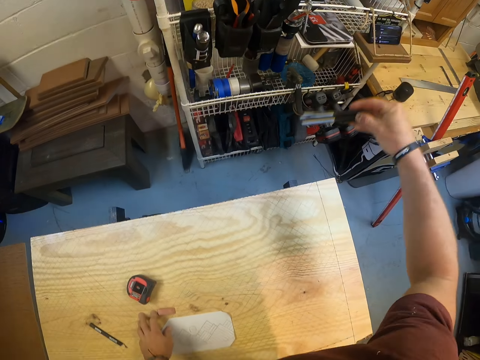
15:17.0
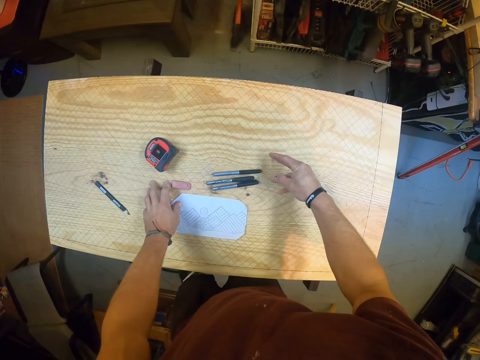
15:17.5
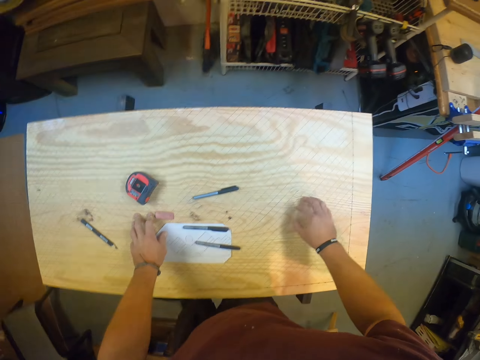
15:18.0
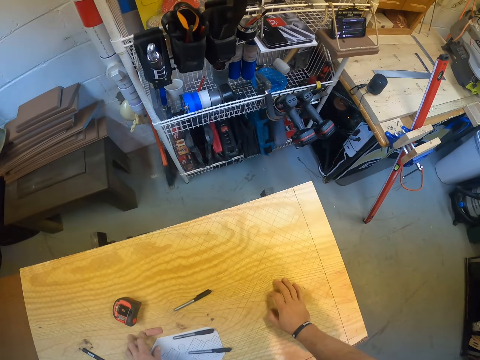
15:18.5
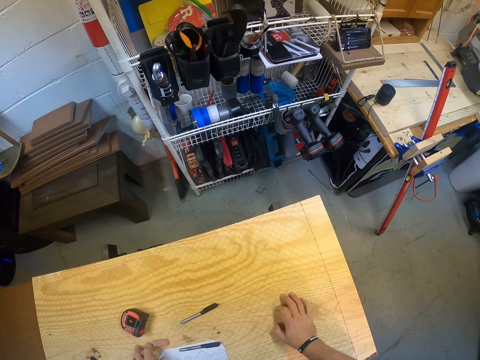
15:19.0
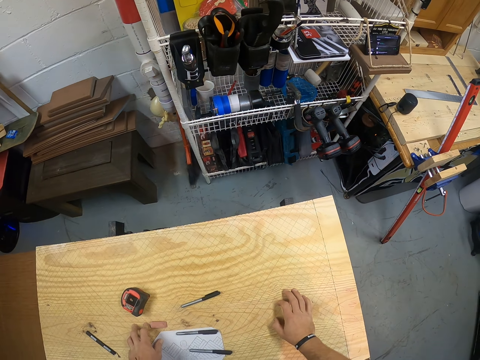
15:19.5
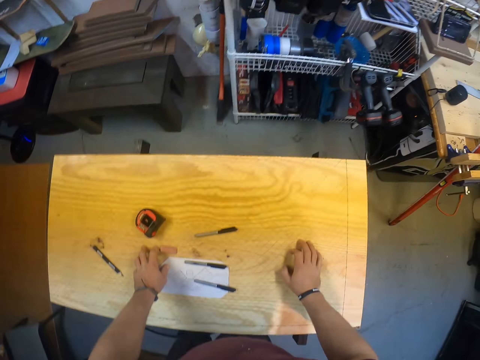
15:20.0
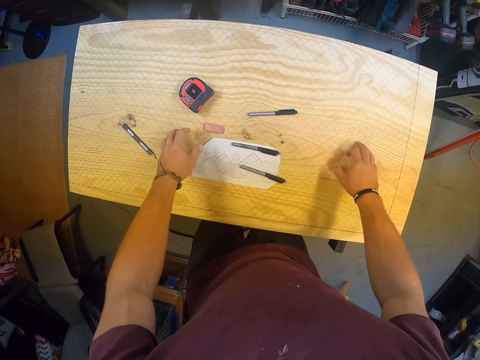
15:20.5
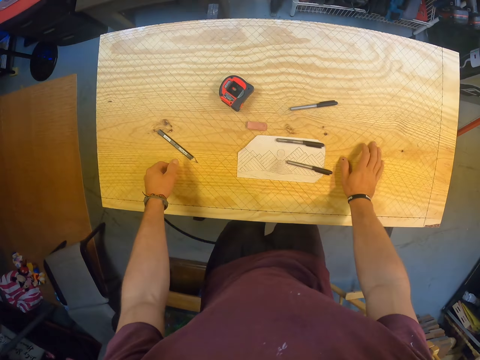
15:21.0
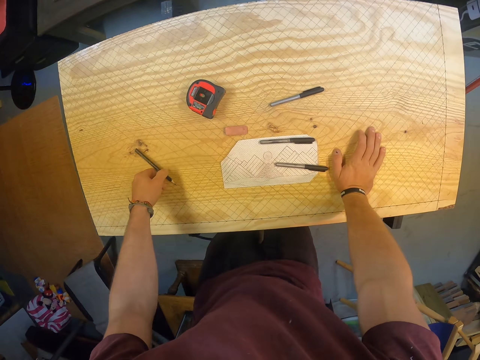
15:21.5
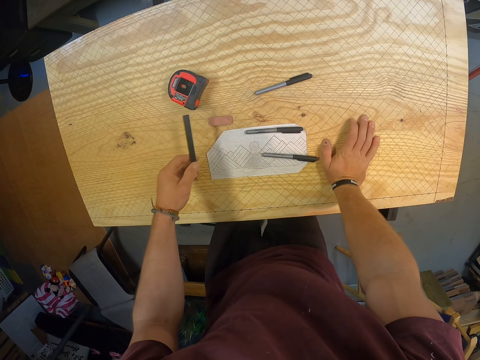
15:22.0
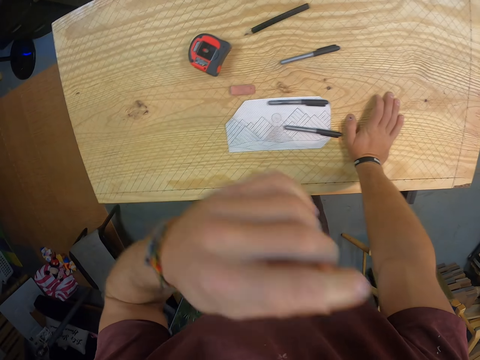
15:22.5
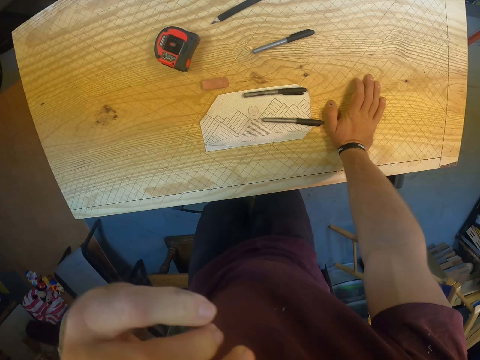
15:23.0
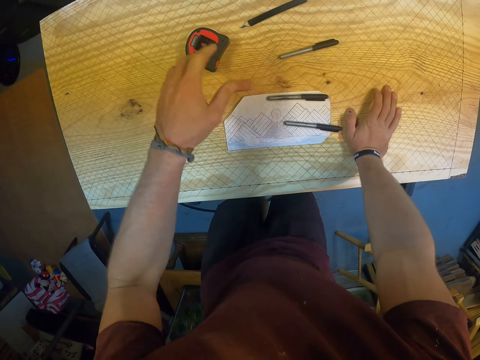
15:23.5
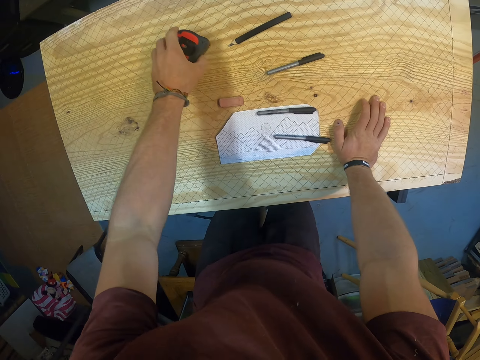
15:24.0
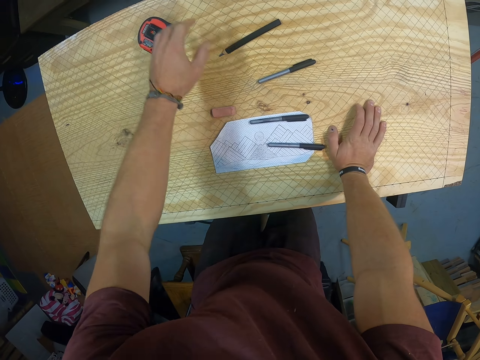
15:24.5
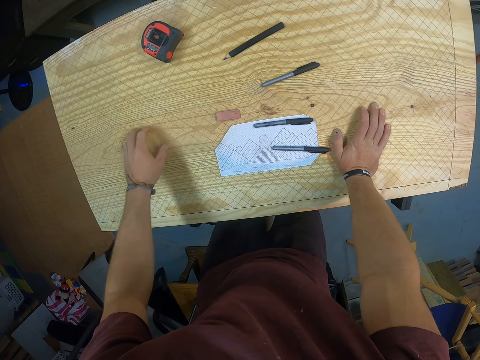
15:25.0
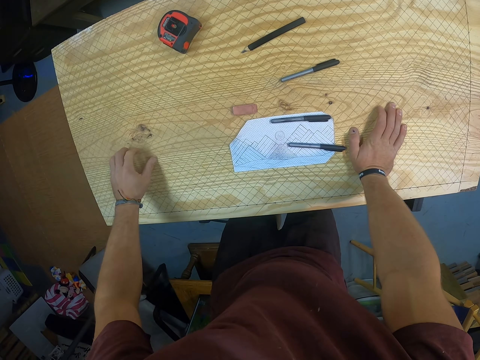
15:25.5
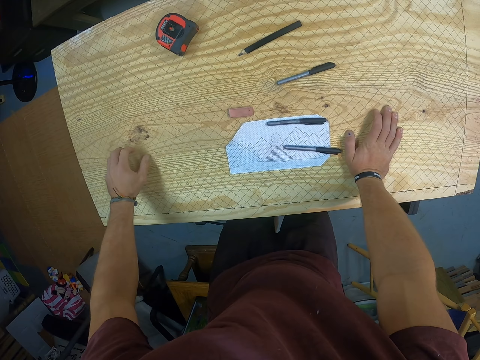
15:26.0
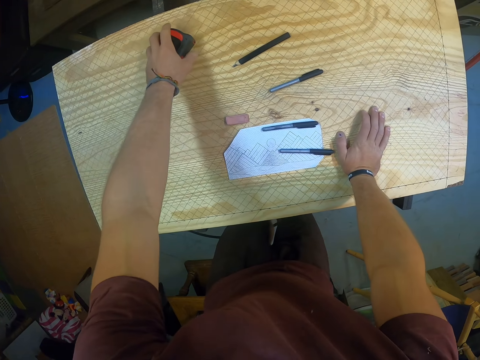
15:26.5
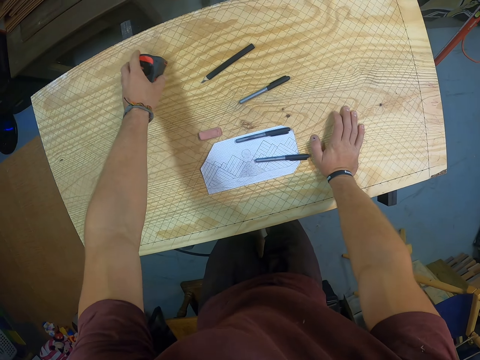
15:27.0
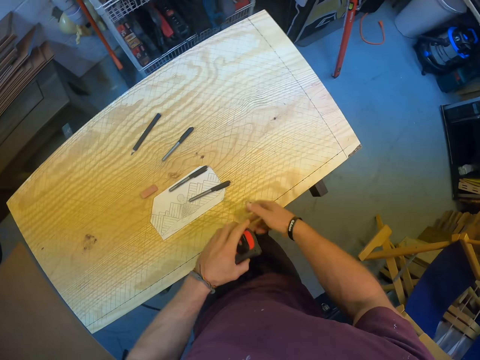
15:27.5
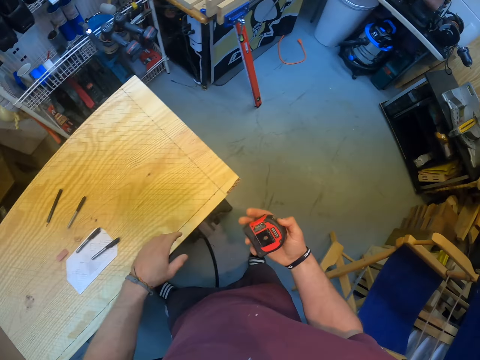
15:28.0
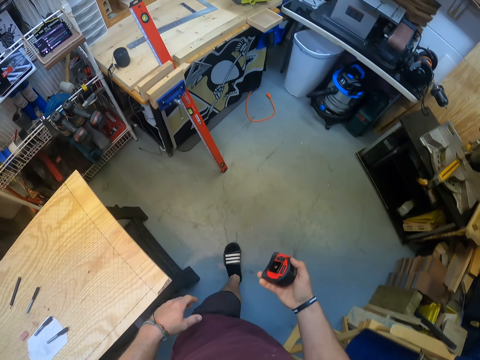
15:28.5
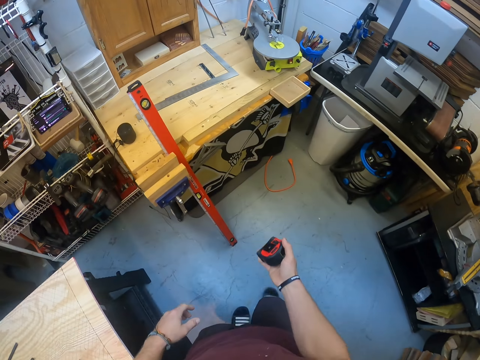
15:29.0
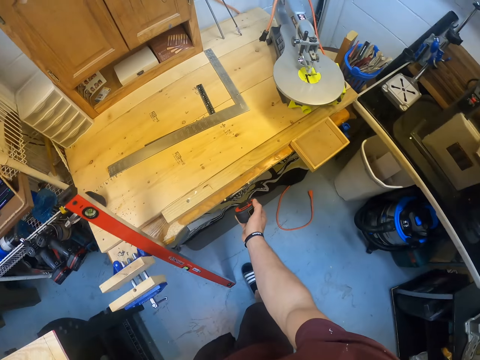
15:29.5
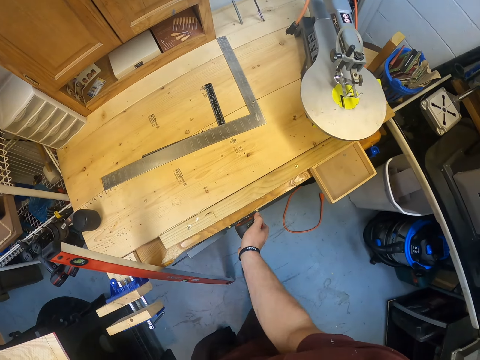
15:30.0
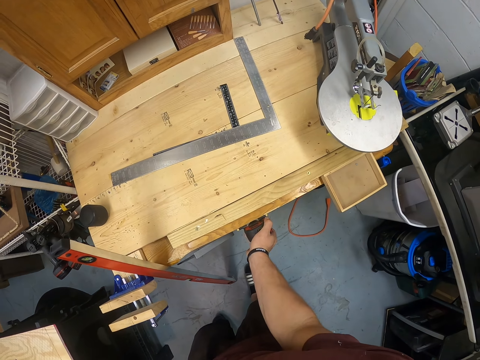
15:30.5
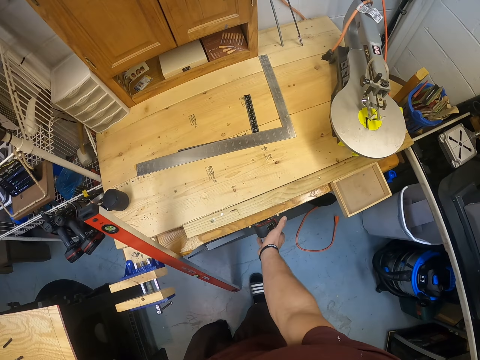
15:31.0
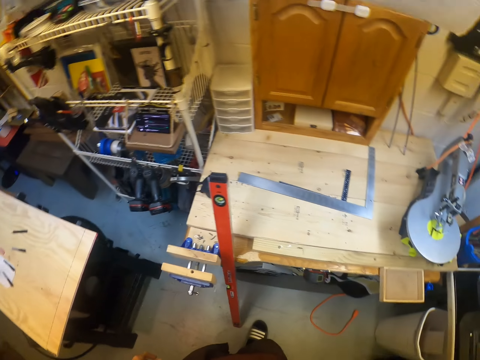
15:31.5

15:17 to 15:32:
The camera wearer drops the markers on the table with his right hand. He places his right hand on the table. He picks the pencil from the table with his left hand. He drops the pencil on the table with his left hand. He rubs his nose with his left hand. He picks the measuring tape from the table with his left hand. He drops the measuring tape on the table with his left hand. He moves the tape measure. He taps the table with his left-hand fingers. He picks the measuring tape from the table with his left hand. He drops the measuring tape in his left hand on his right hand. He moves around. He hangs the measuring tape on a shelf.

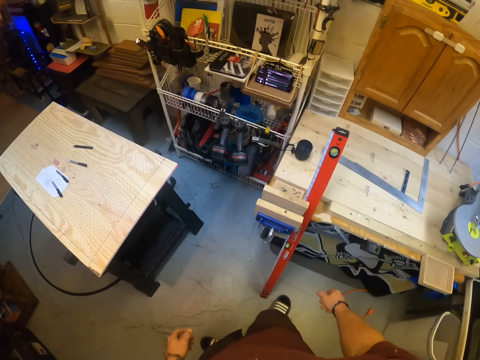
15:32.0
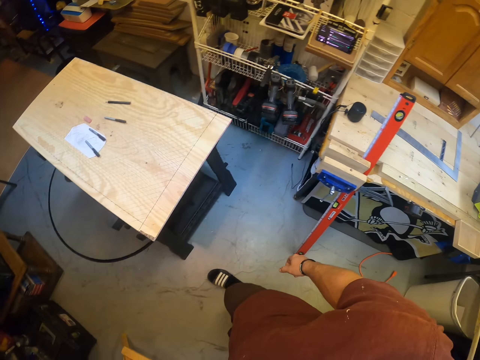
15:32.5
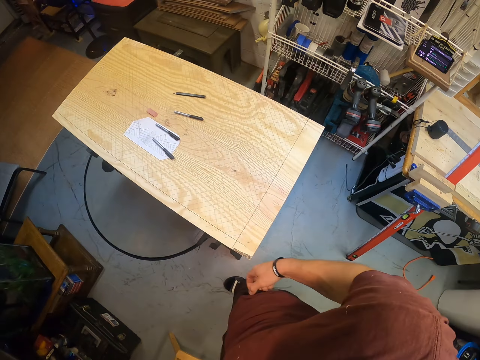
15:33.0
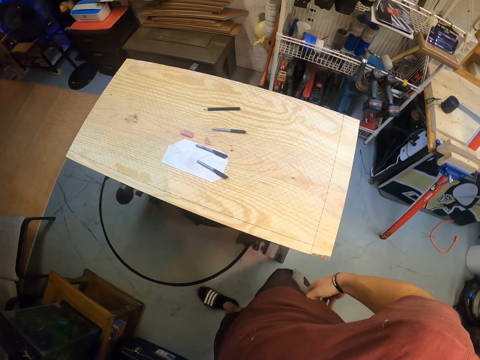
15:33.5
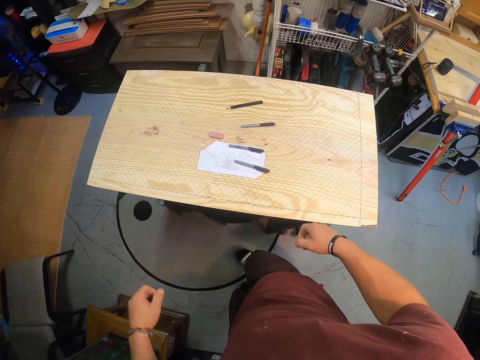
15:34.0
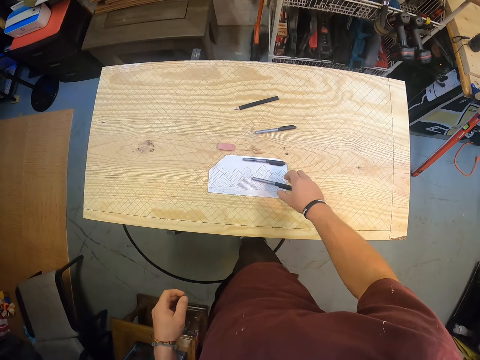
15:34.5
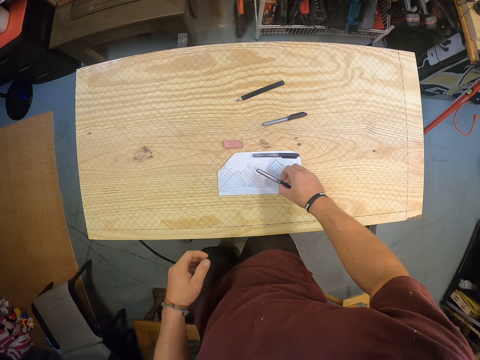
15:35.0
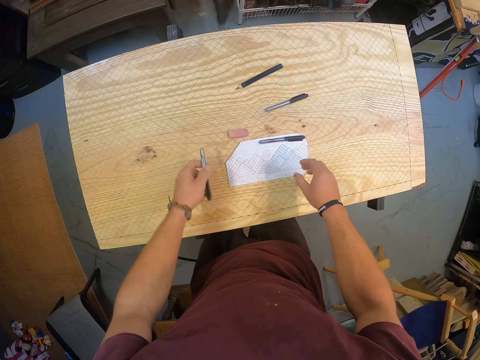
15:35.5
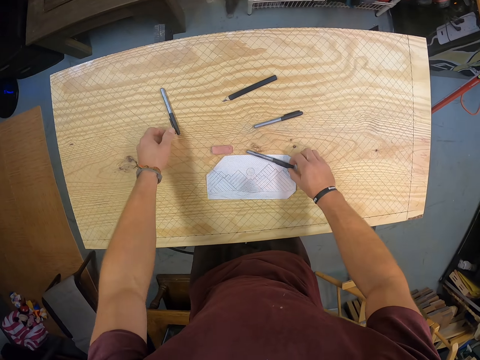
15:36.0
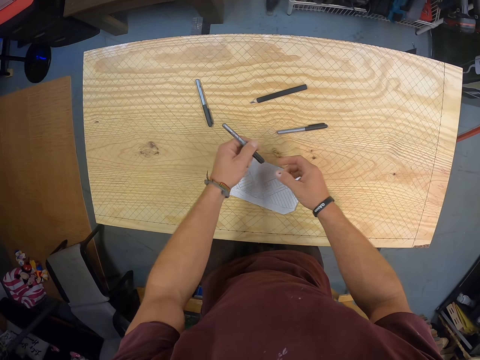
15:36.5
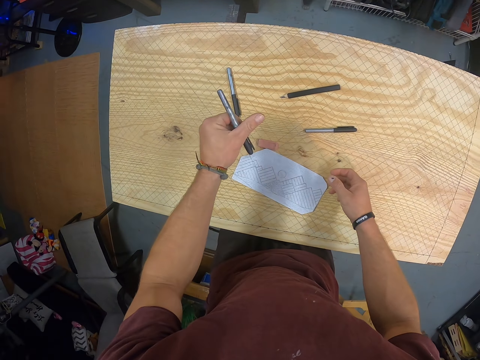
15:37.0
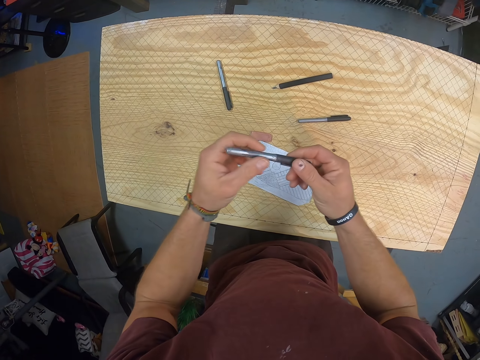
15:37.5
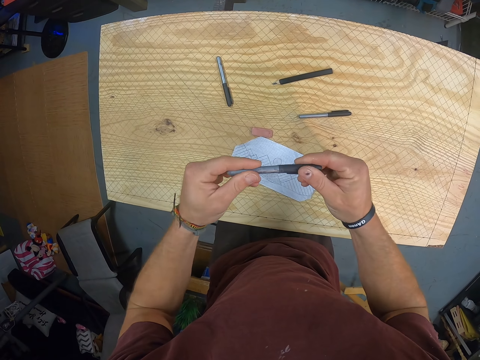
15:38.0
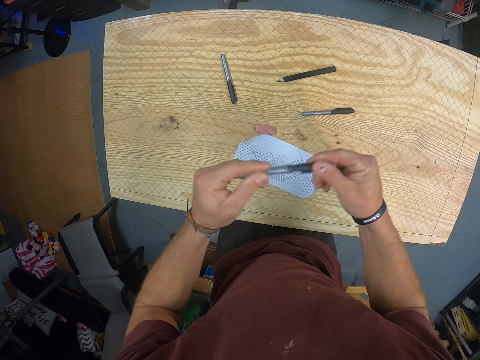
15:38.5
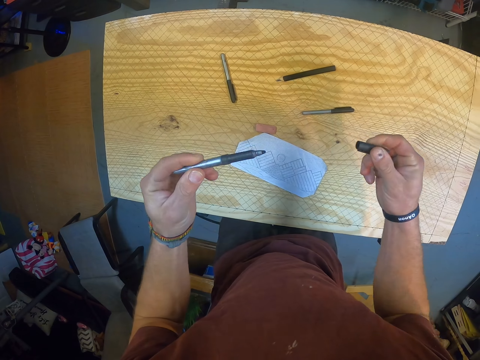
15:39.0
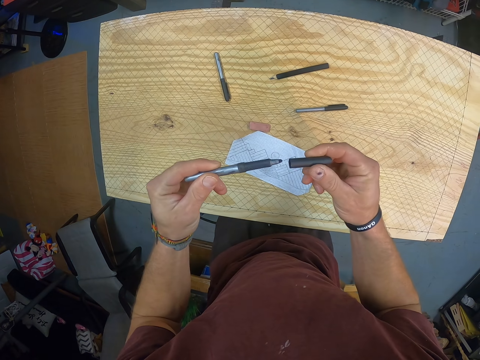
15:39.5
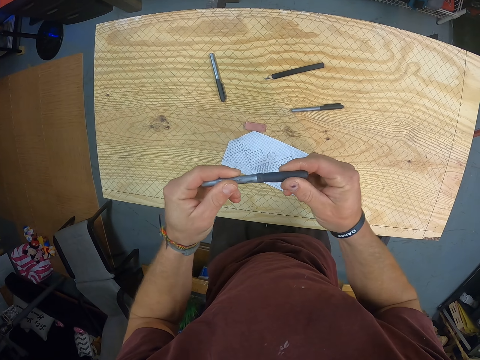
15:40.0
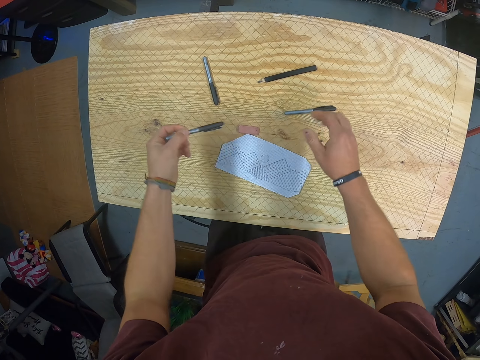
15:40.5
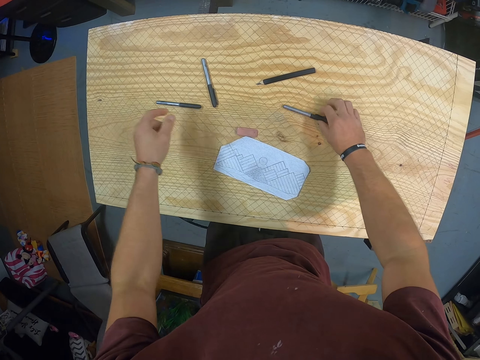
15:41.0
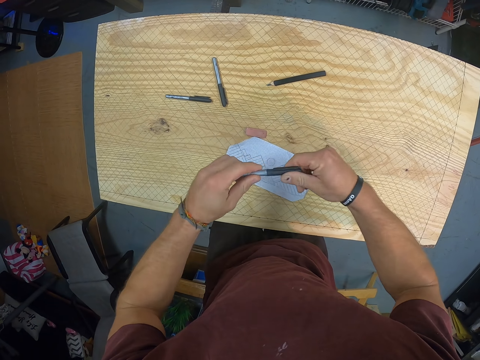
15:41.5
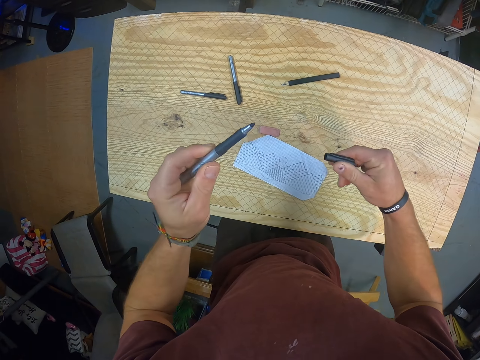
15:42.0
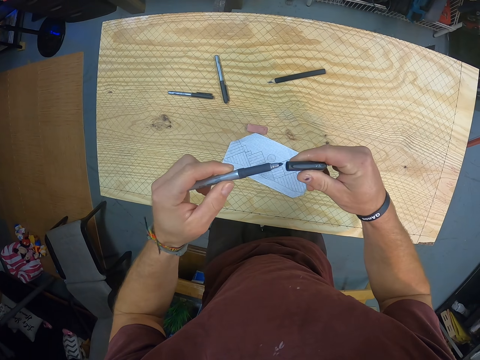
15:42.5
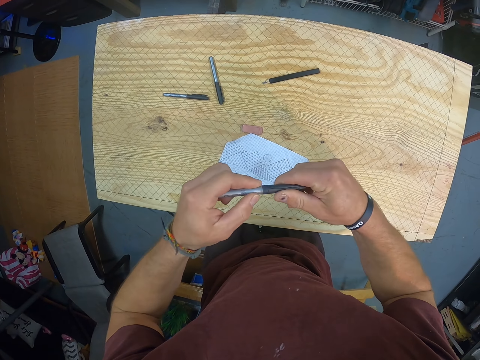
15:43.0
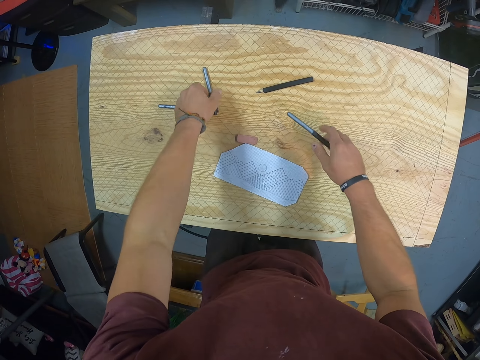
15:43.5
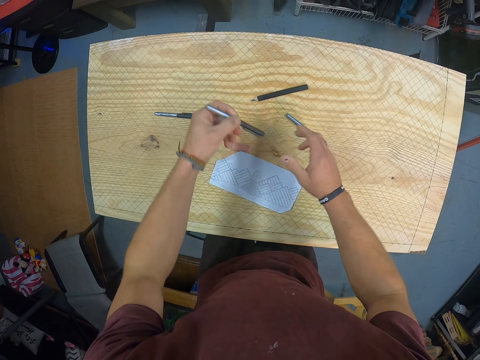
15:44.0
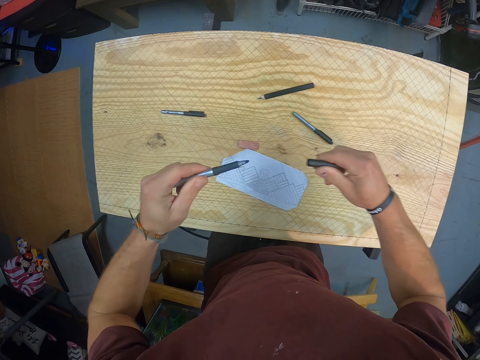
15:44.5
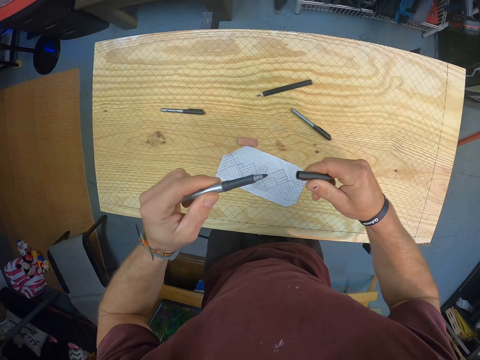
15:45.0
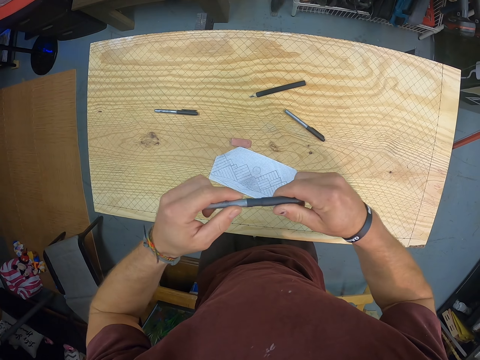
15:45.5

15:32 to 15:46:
The camera wearer moves around. He picks a marker from the table with his right hand. He passes the marker in his right hand to his left hand. He drops the marker on the table with his left hand. He picks the marker from the table with his right hand. He passes the marker in his right hand to his left hand. He holds the marker with both hands. He opens the marker with his right hand. He closes the marker with his right hand. He drops the marker on the table with his left hand. He picks the marker from the table with his right hand. He opens the marker with his right hand. He closes the marker with his right hand. He drops the marker on the table with his right hand. He picks the marker from the table with his left hand. He opens the marker with his right hand. He closes the marker with his right hand.
